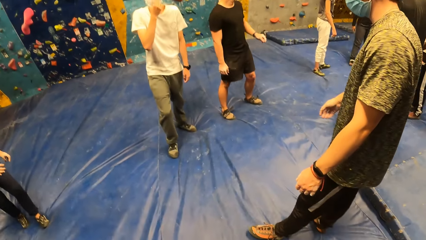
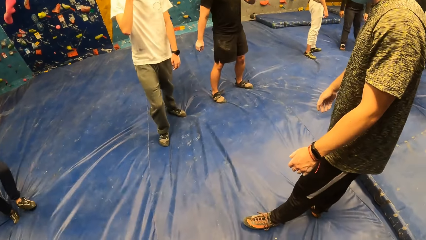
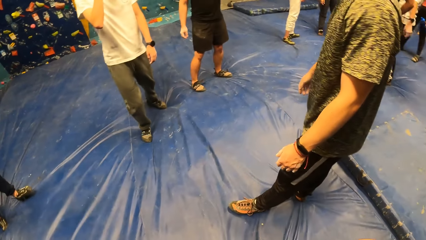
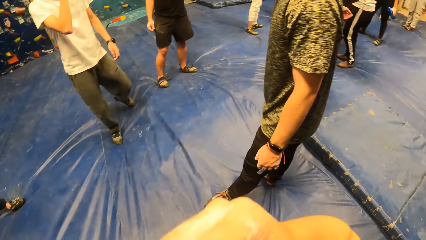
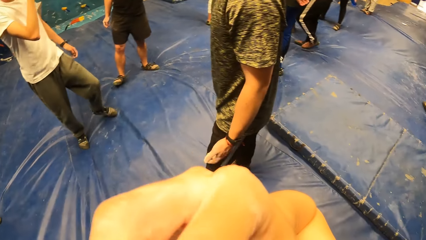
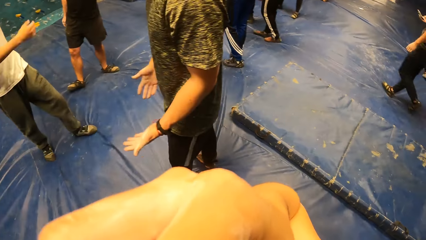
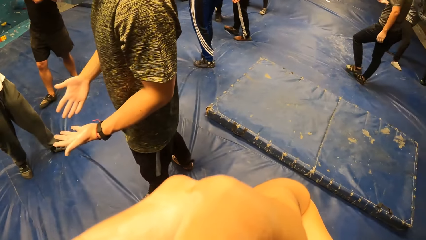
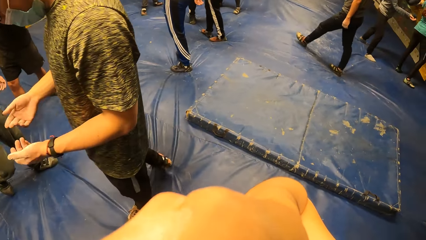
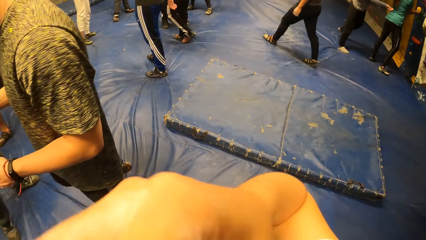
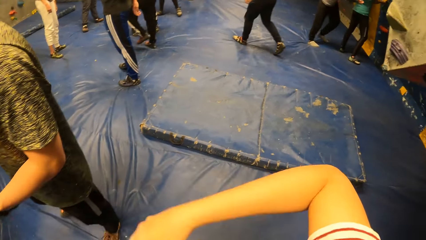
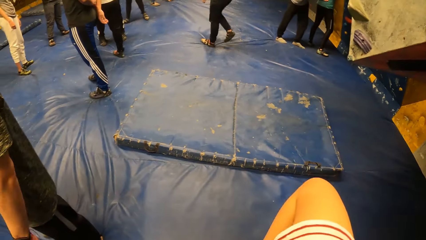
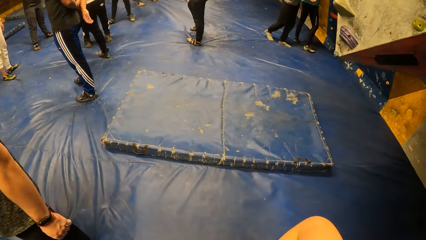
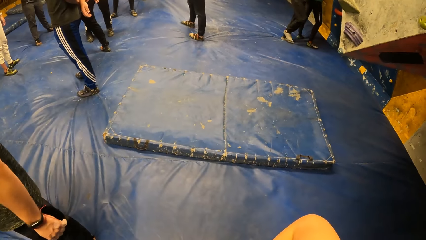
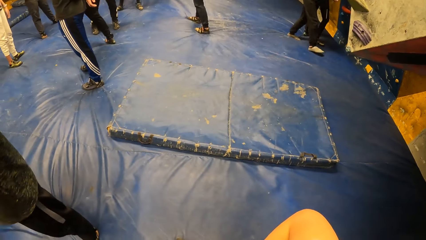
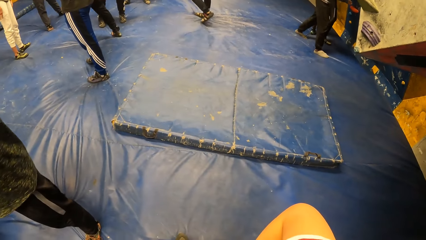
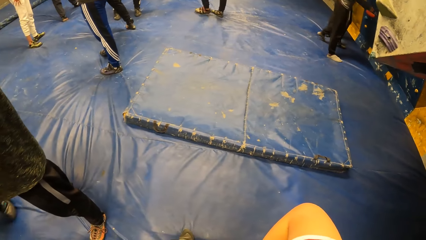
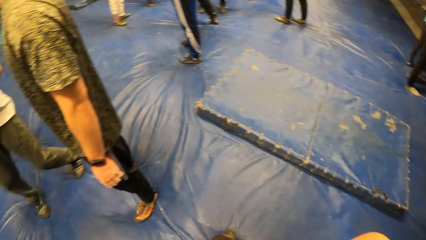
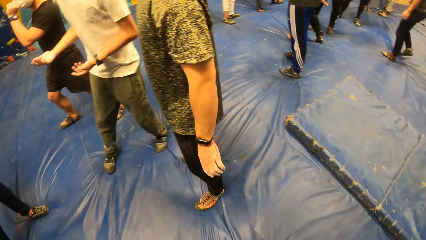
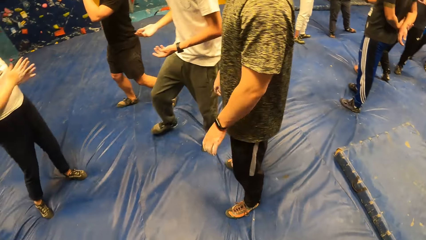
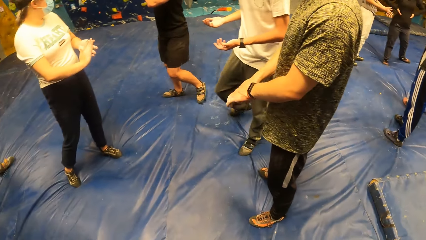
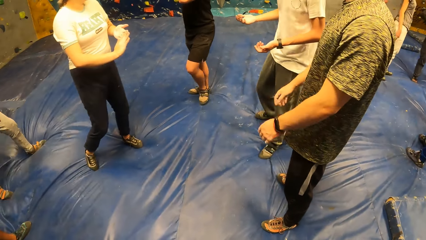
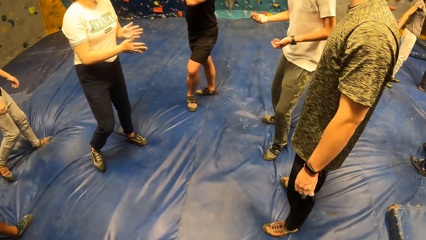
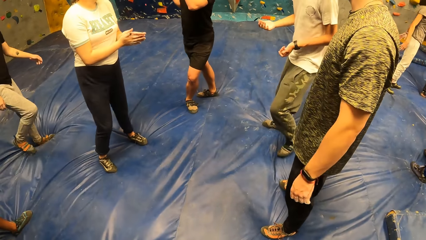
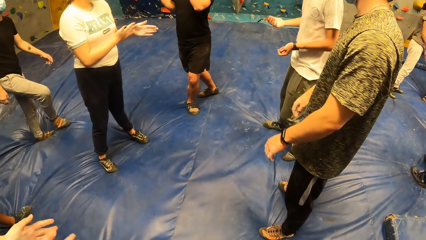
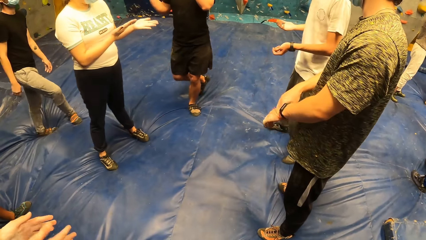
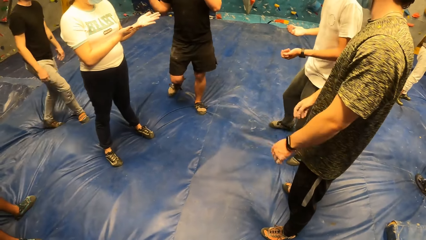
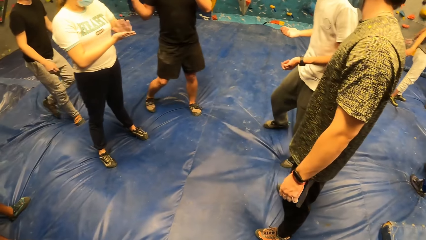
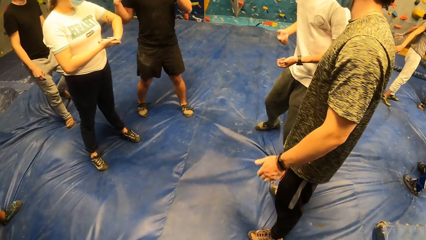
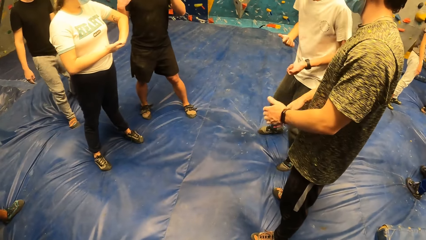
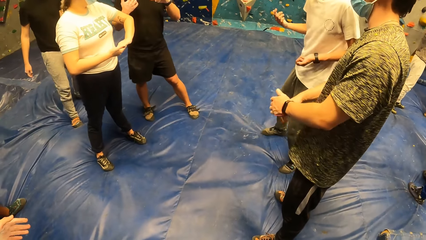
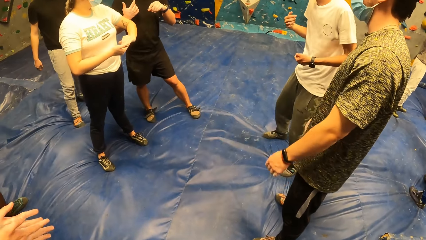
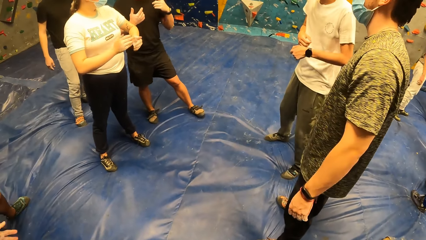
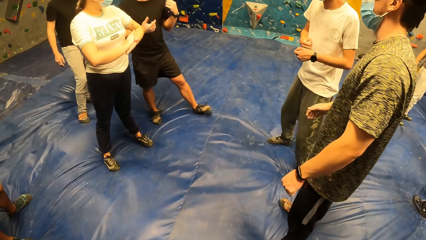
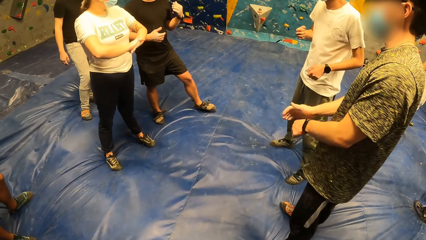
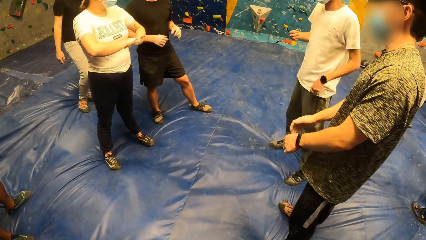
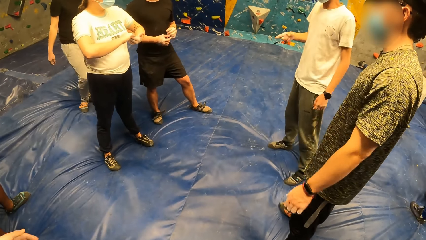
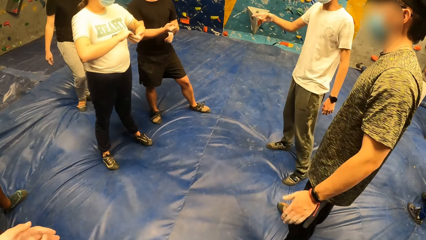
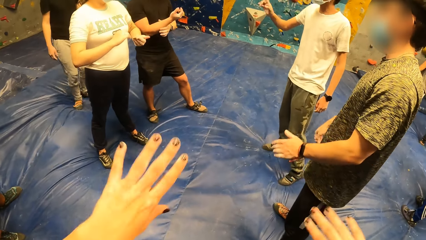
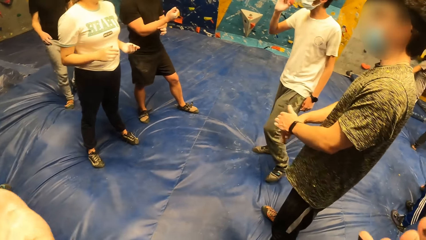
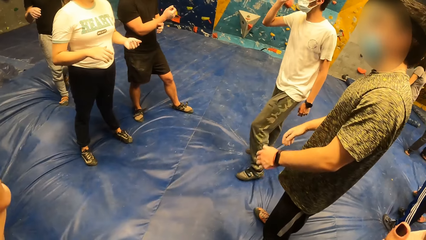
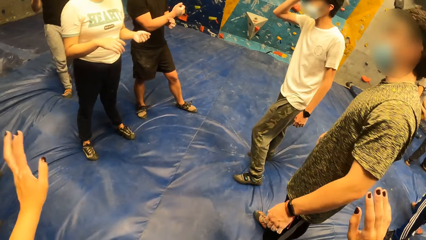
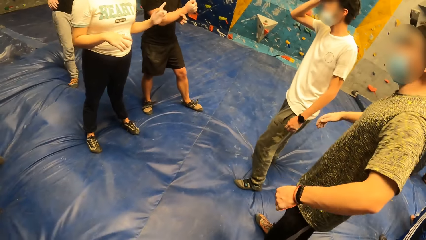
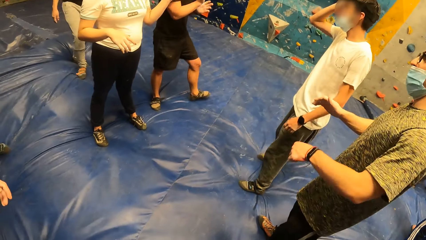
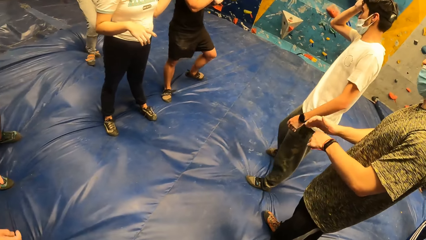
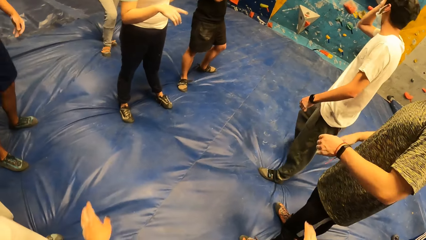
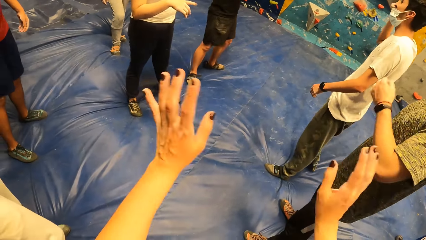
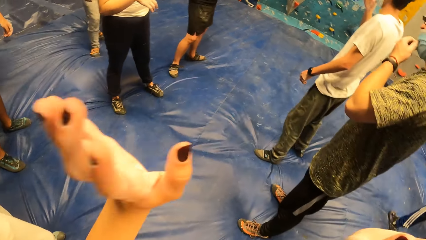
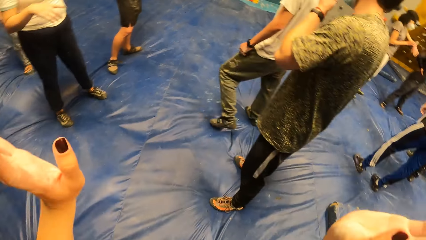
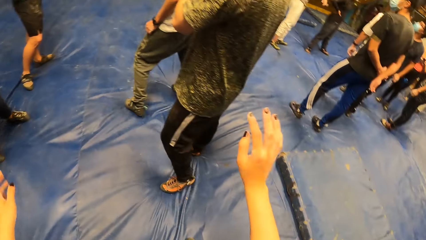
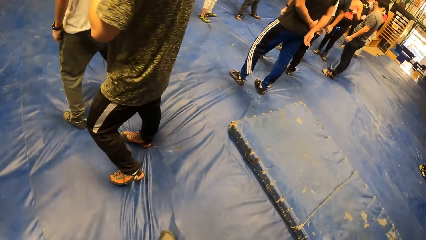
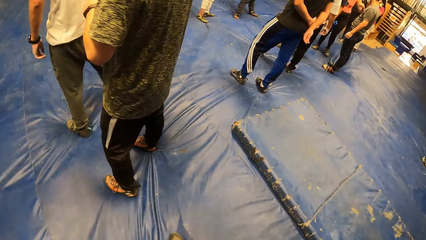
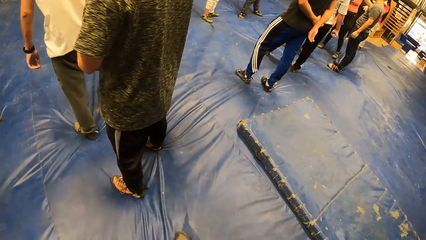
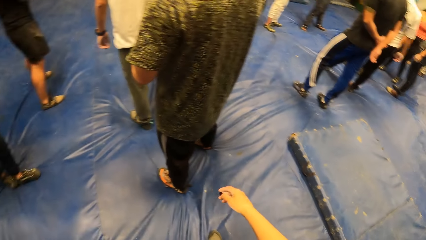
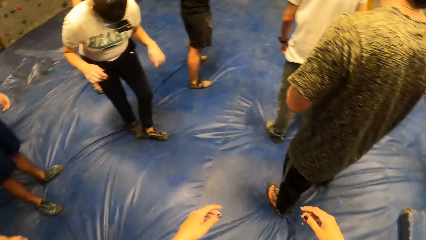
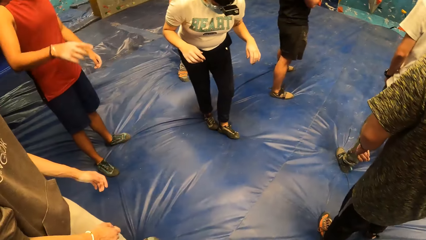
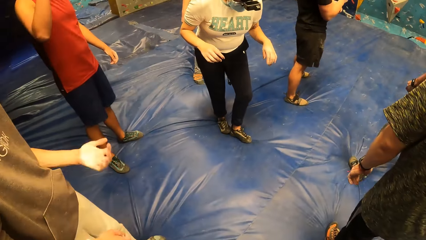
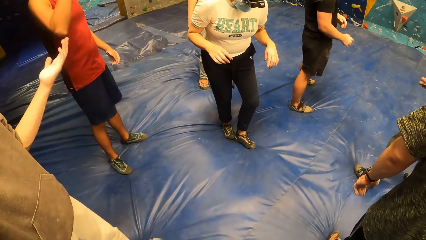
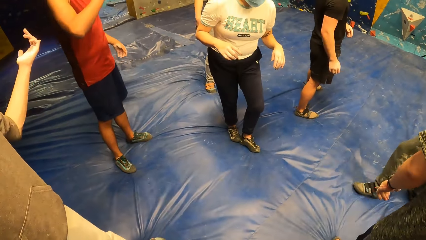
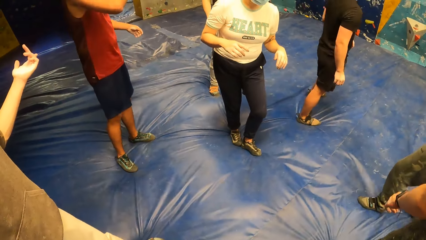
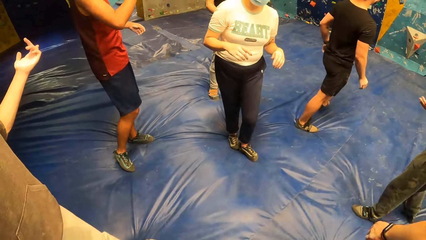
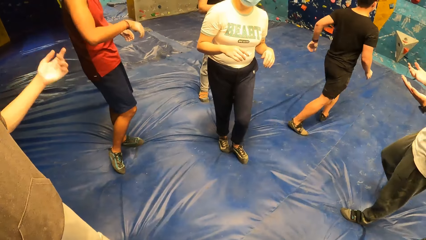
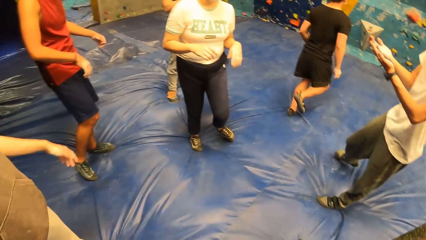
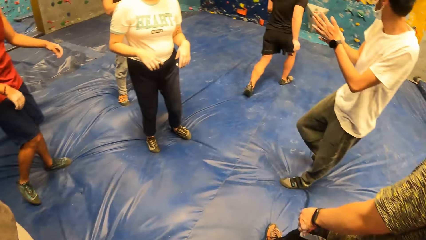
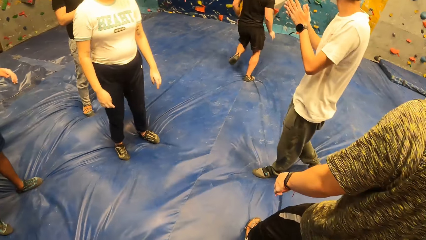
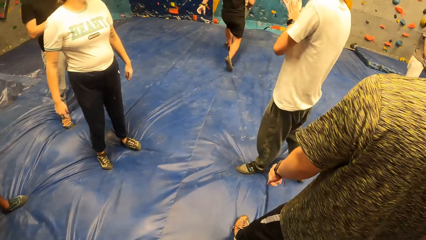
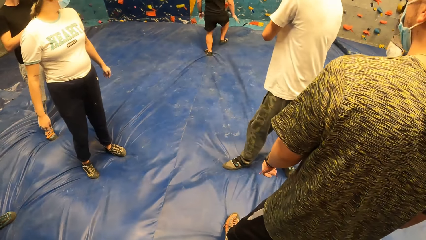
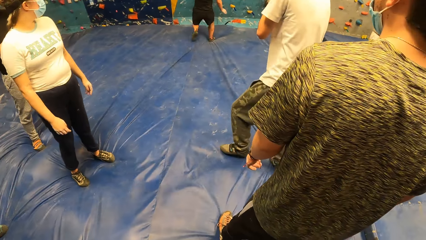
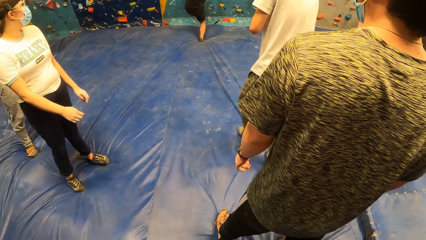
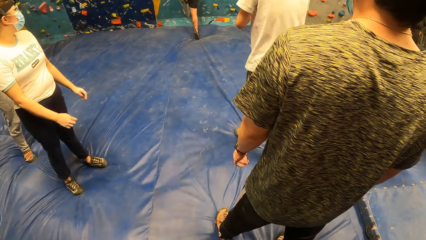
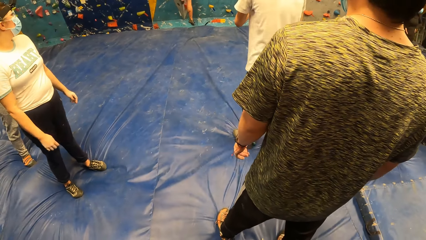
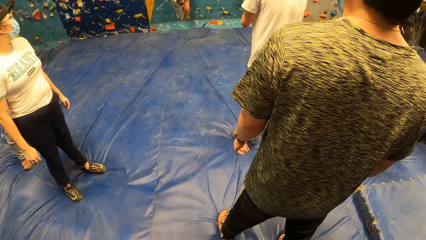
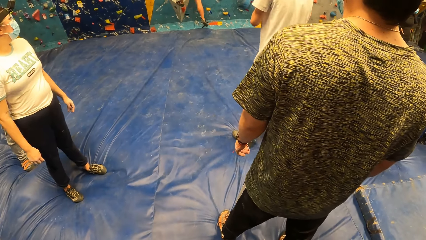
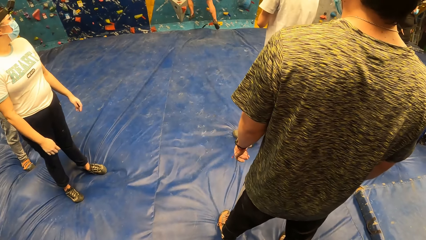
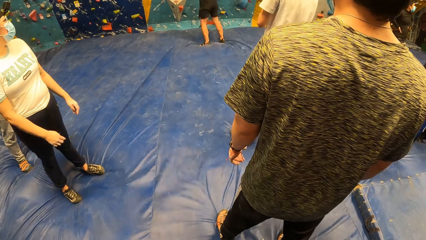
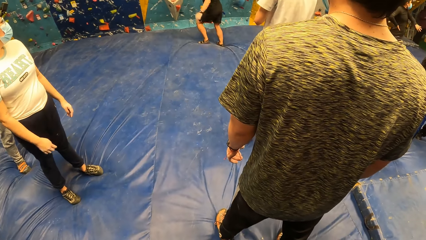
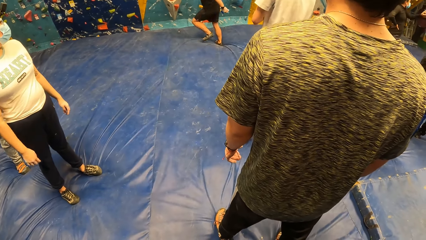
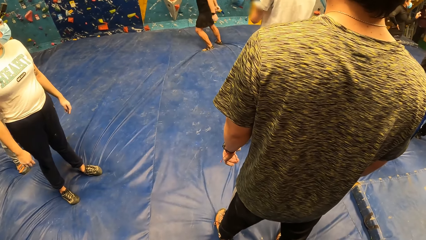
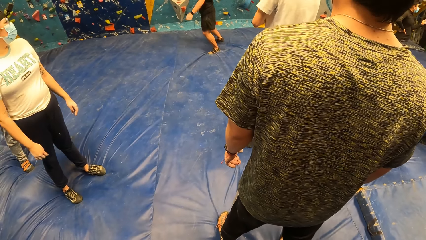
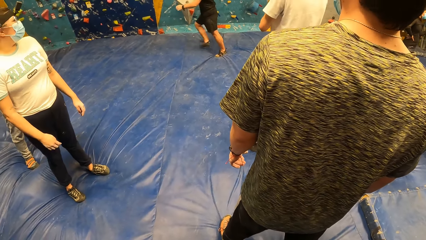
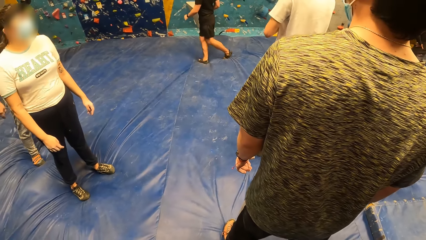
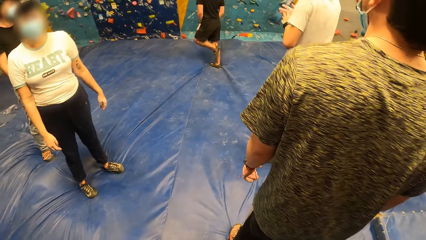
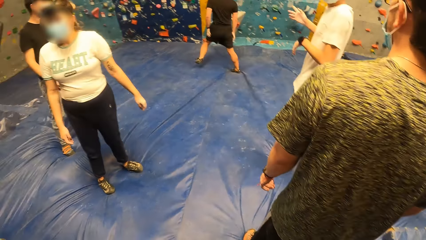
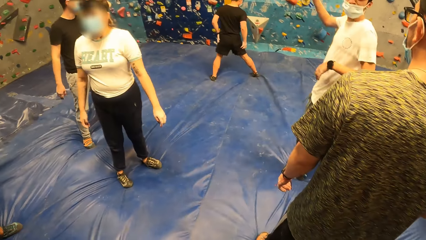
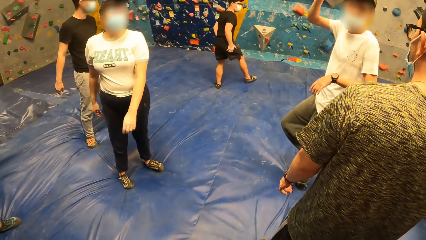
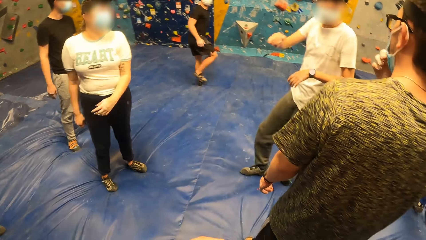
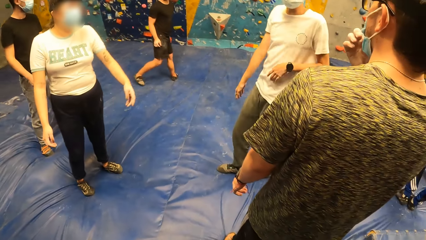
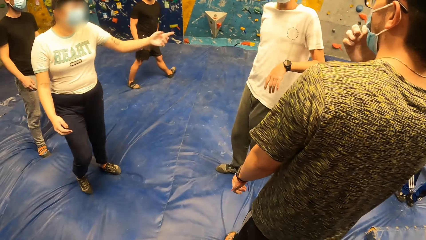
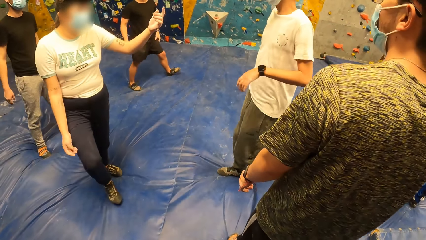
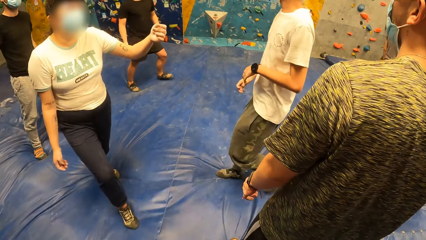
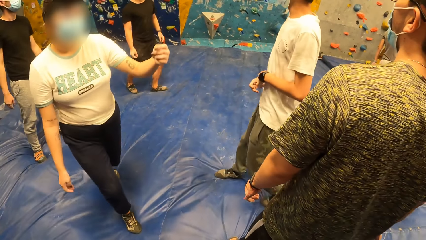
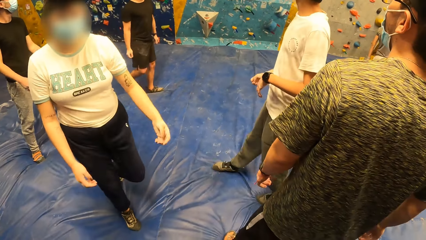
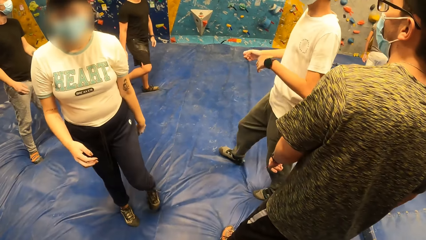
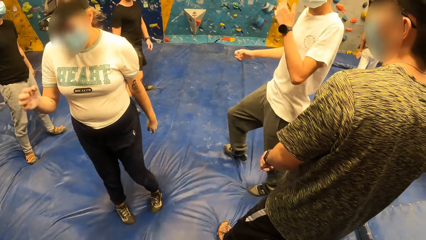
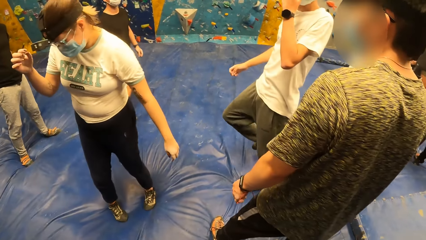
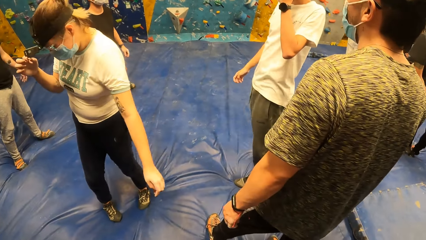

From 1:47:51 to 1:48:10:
The camera wearer moves the hand. They look around. The man interacts with the group of people. The camera wearer moves the hands. They look around. The man looks around.
